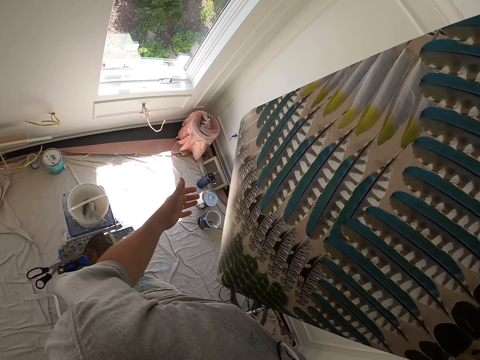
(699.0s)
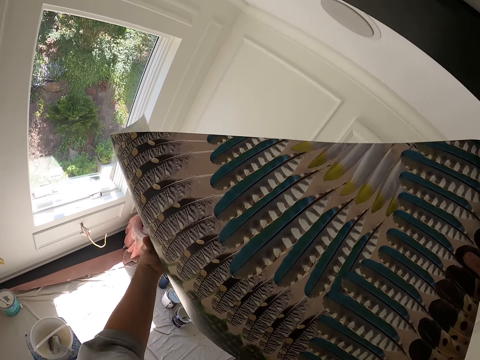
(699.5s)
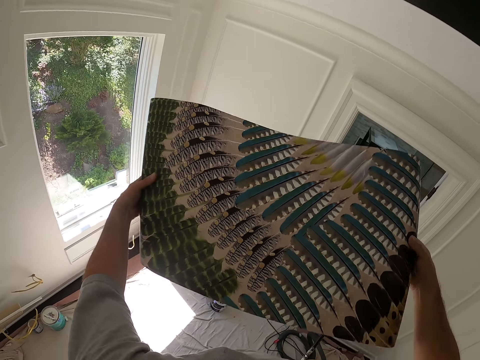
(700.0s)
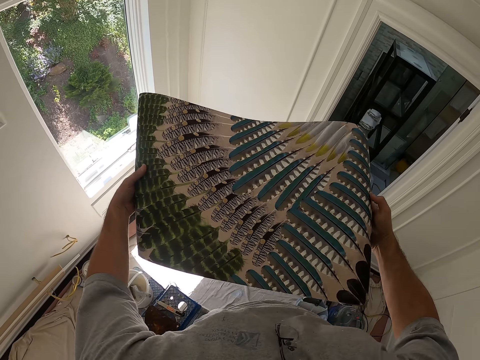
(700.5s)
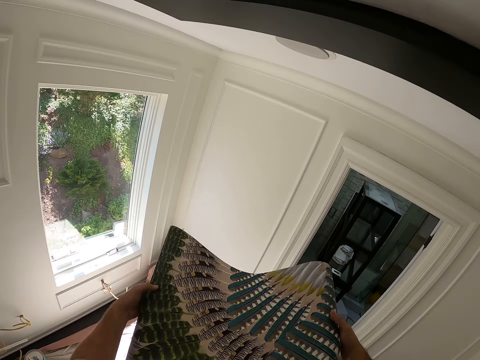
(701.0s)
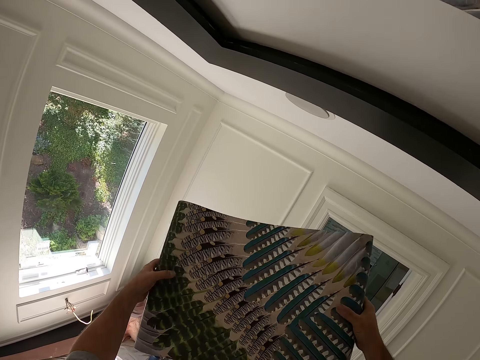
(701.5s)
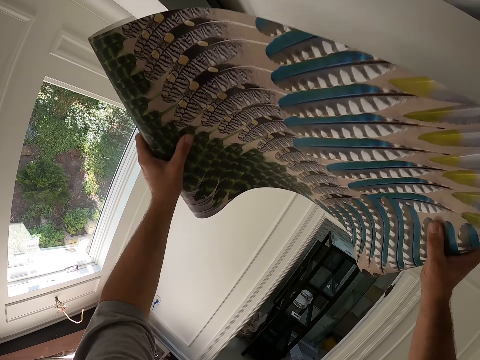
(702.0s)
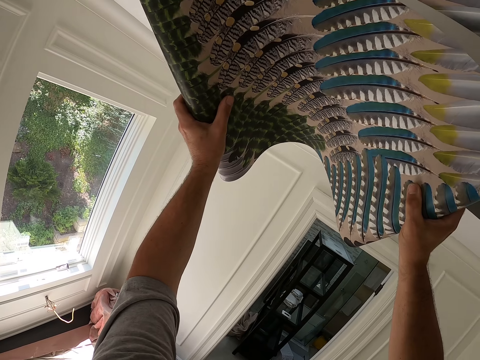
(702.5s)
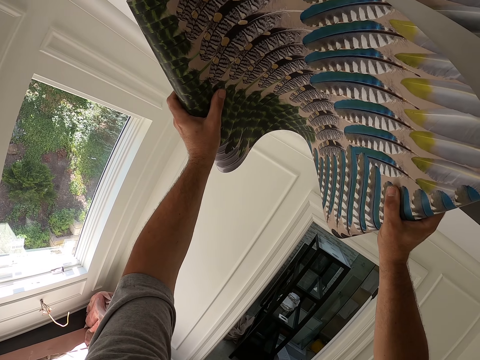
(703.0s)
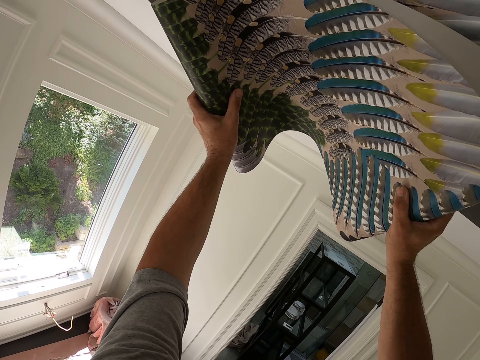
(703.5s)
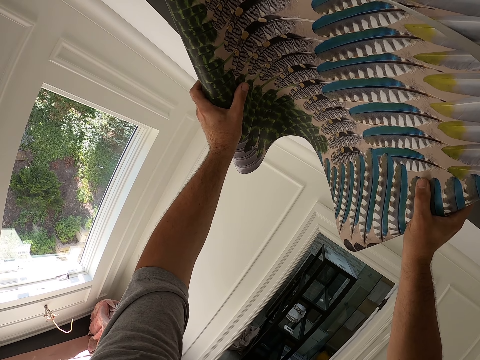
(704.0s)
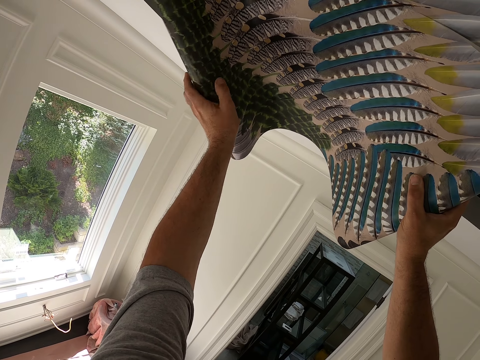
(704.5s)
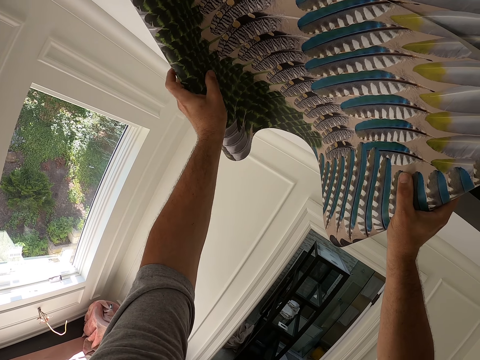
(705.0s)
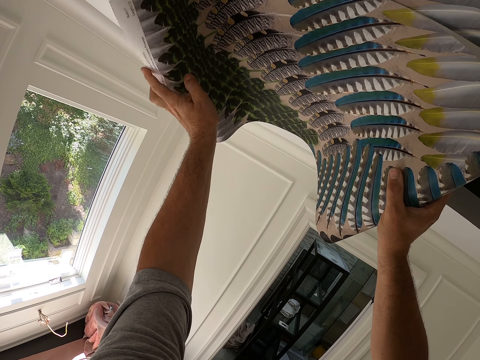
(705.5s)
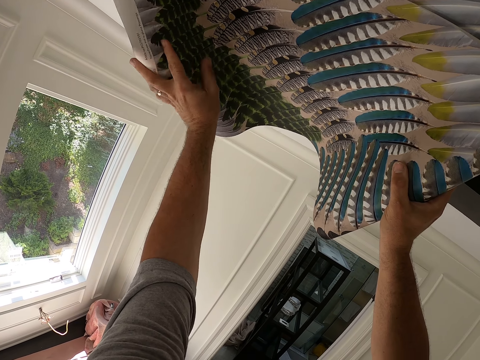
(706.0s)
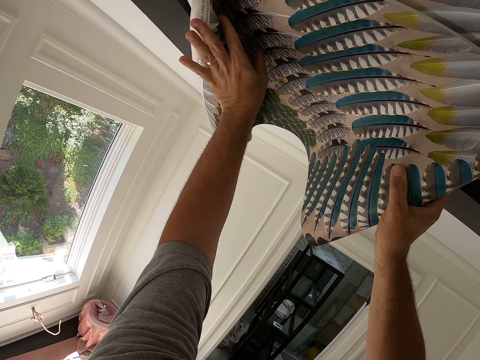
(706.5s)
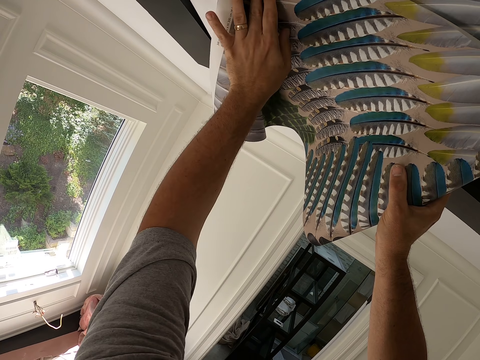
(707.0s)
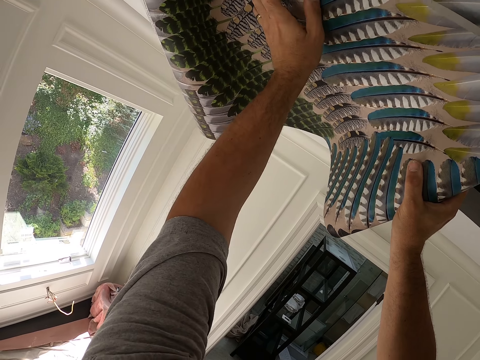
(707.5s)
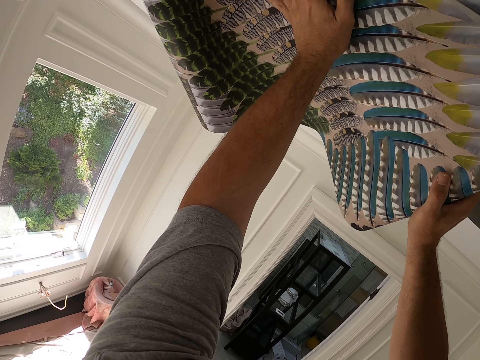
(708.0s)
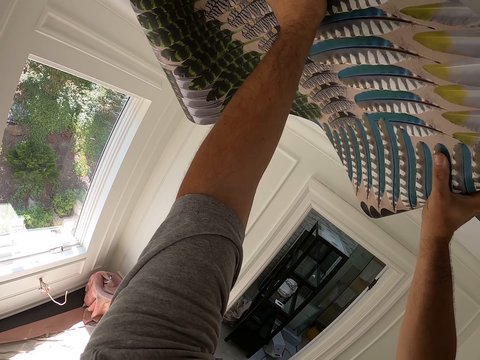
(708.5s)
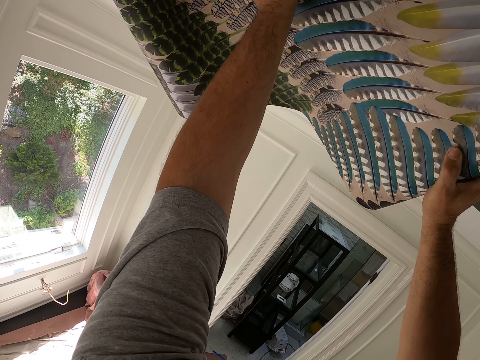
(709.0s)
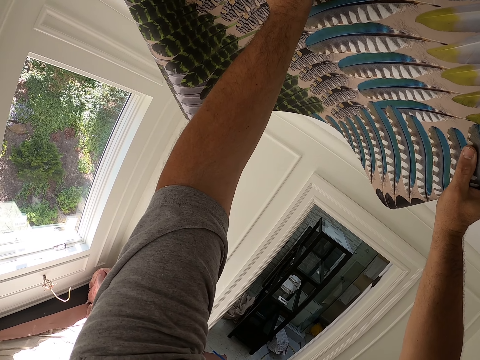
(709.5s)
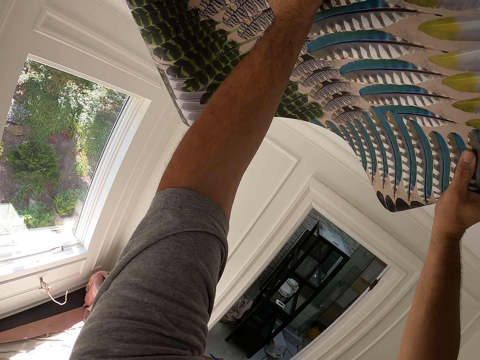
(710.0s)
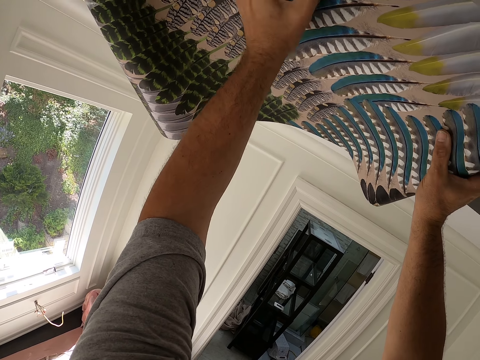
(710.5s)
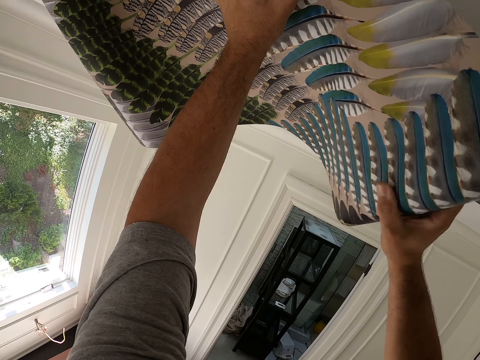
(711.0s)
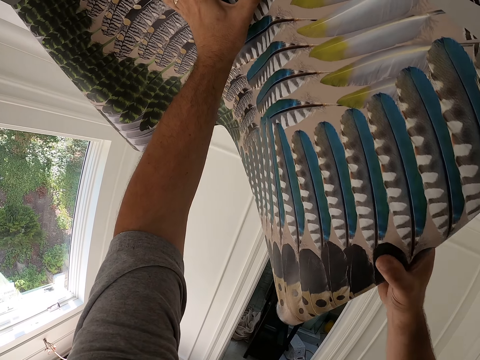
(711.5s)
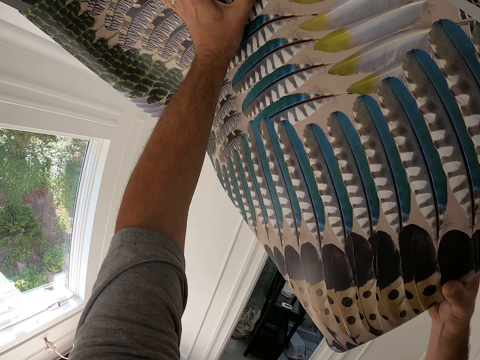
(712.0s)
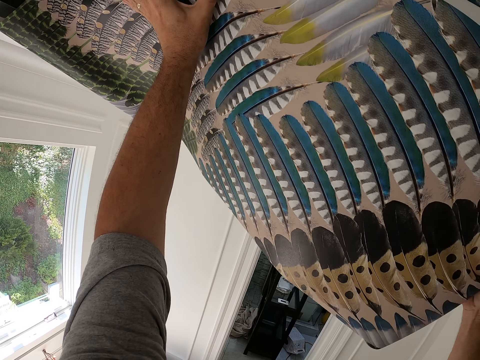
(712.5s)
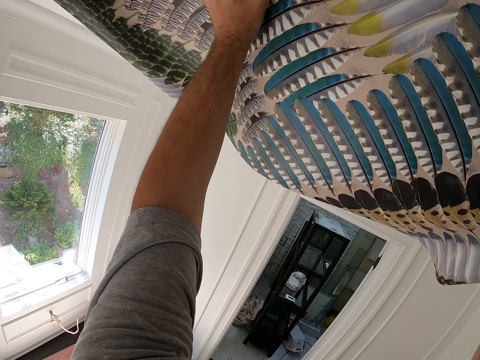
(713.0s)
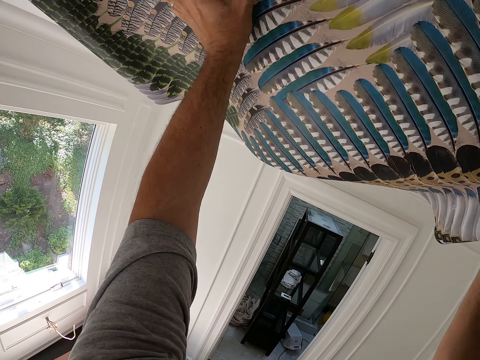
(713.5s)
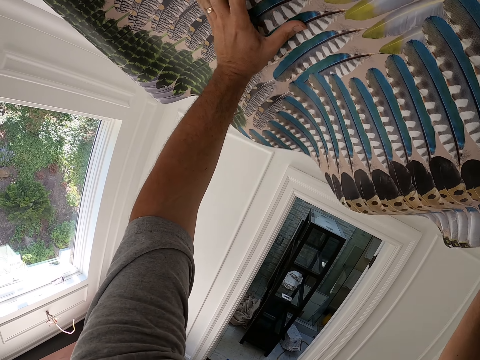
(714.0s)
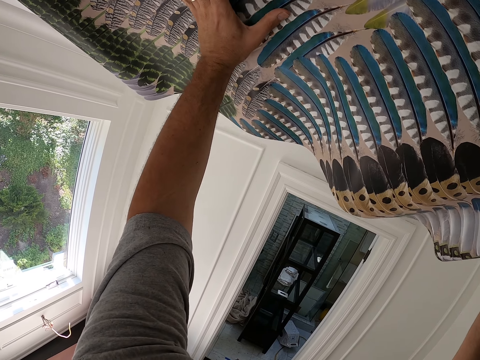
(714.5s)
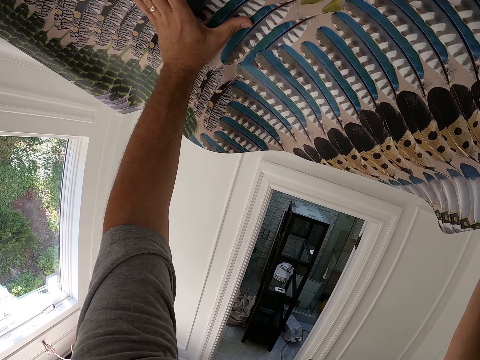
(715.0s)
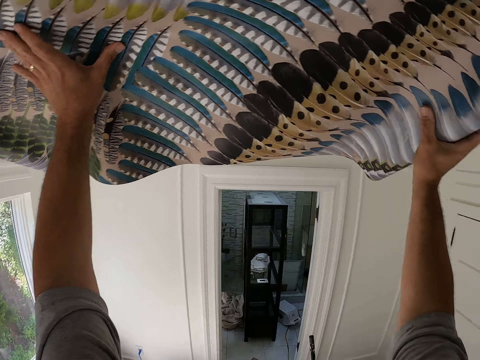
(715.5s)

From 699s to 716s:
The camera wearer places the wallpaper on the ceiling. They fit the chart on the ceiling.

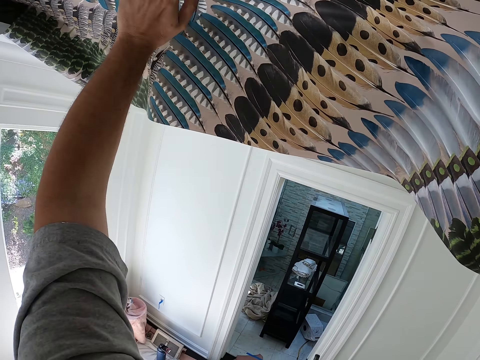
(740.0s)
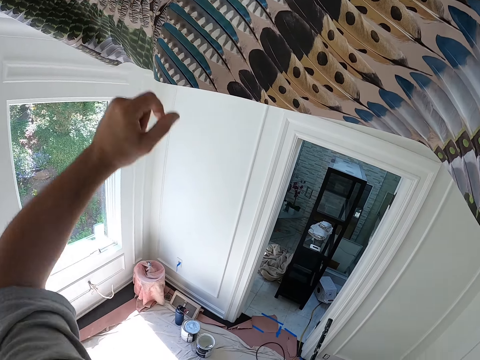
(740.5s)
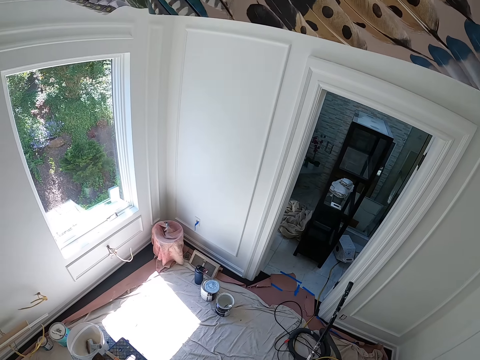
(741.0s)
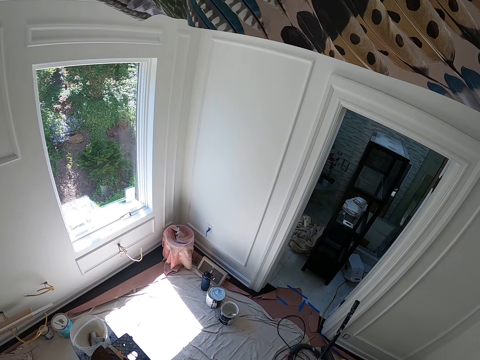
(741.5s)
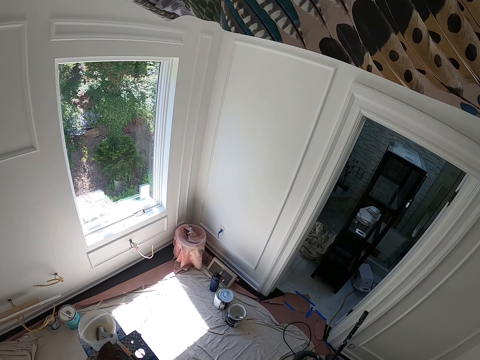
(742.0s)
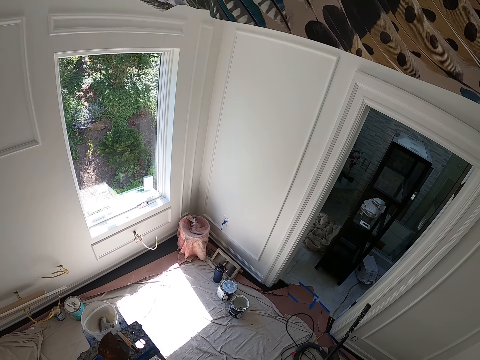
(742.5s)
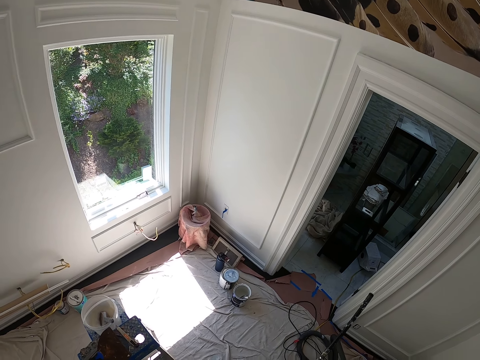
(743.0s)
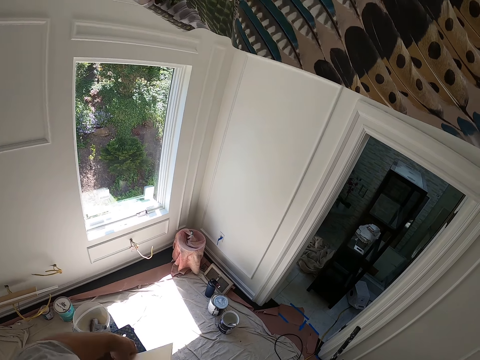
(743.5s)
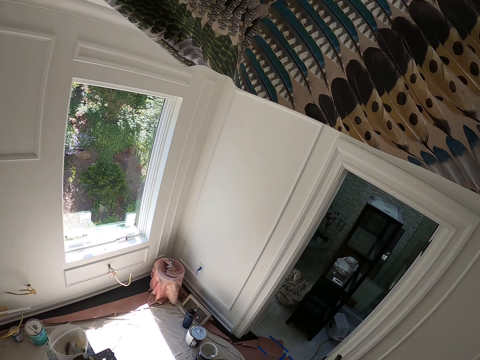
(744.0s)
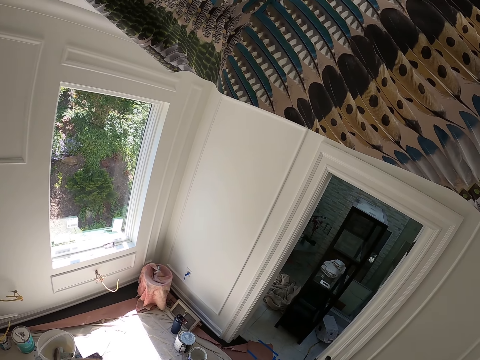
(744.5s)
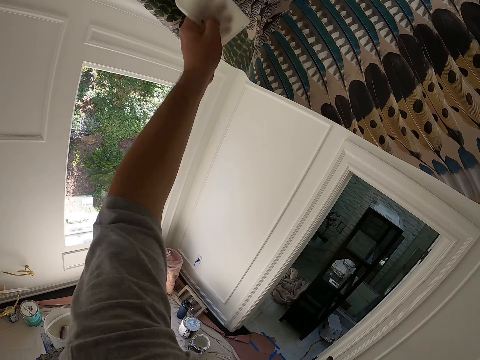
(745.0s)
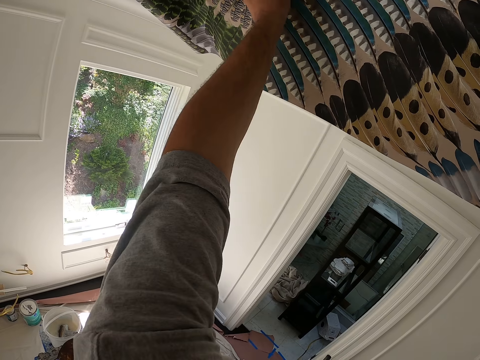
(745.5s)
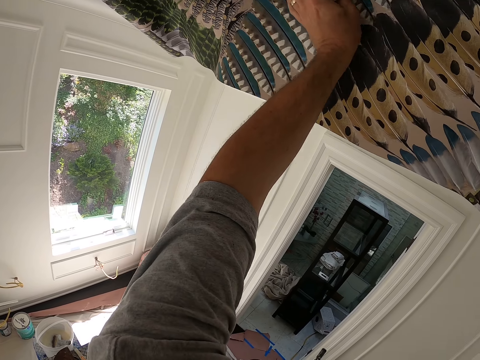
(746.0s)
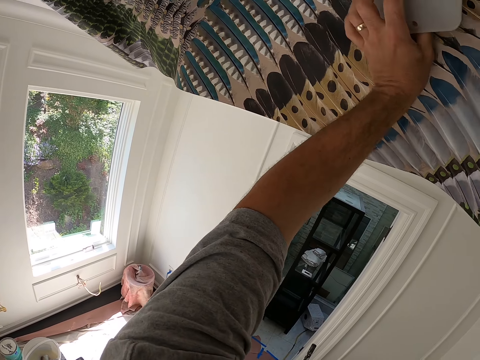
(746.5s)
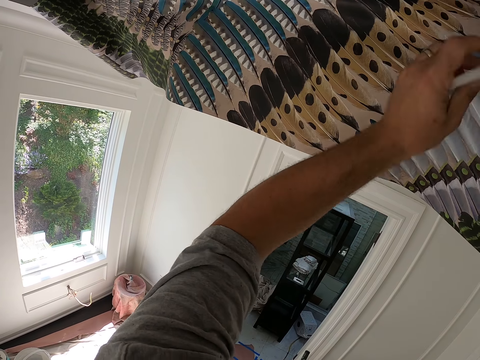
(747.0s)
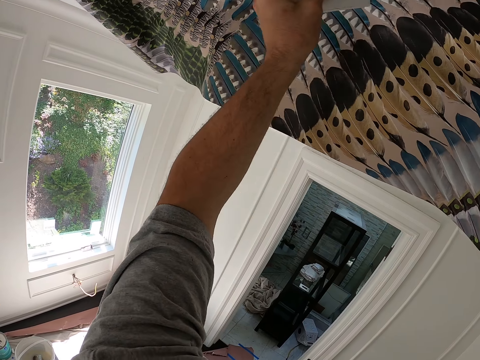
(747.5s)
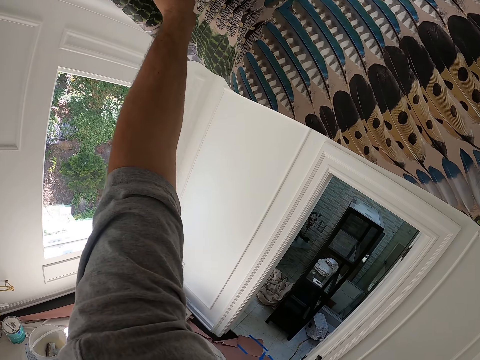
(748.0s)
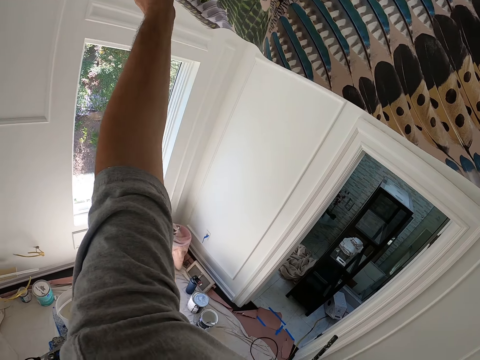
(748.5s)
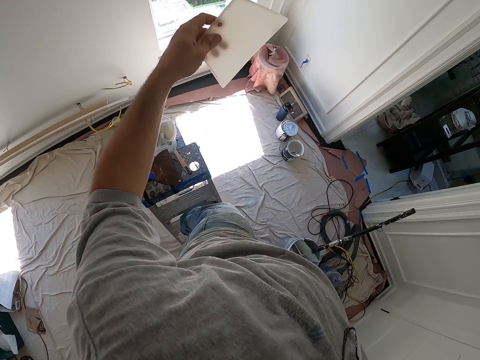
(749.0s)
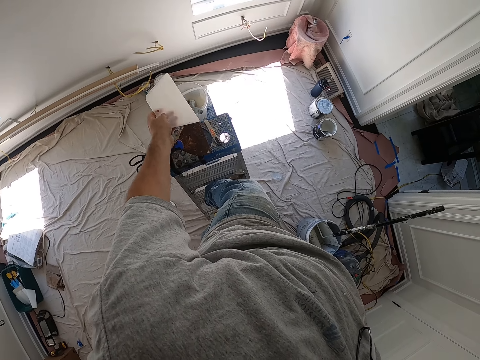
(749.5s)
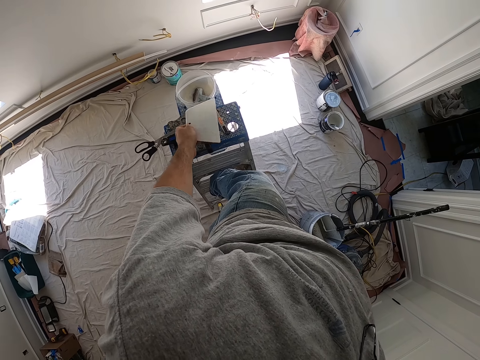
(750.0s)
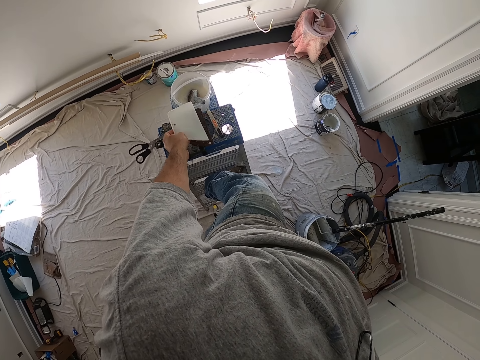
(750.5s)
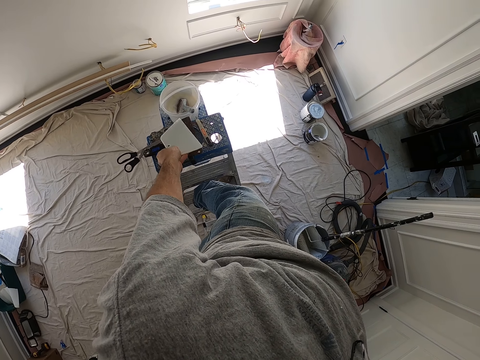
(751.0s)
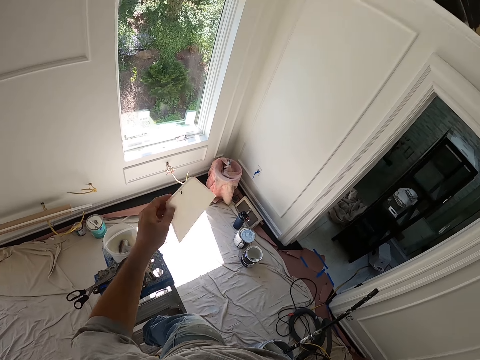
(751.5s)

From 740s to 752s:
The camera wearer picks up a plastic scraper from the step stool. They pick up a piece of paper. They smoothen the wallpaper with the plastic scraper.
